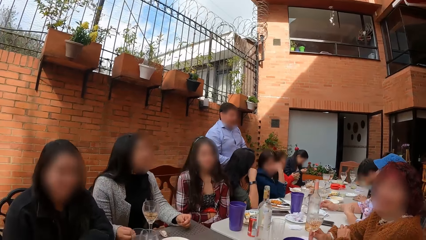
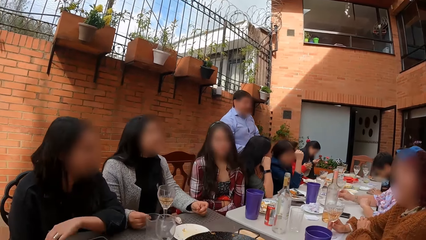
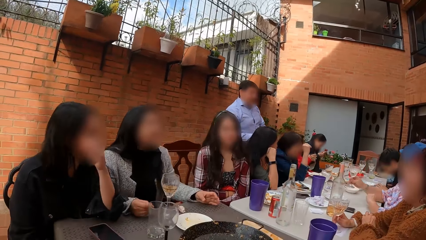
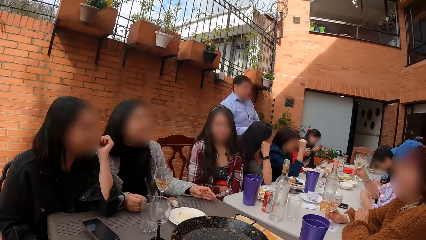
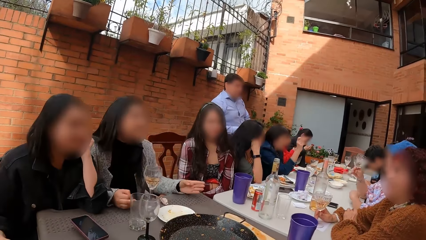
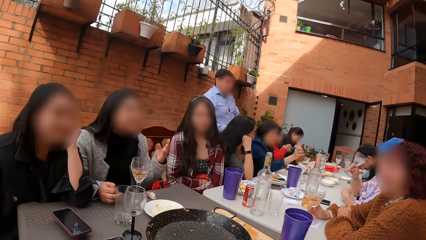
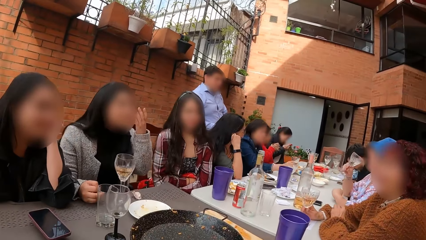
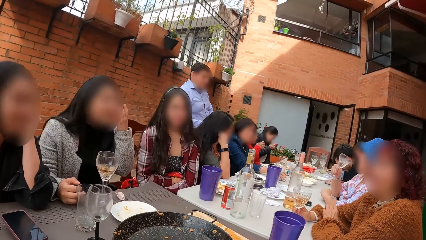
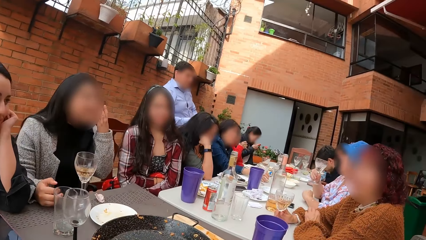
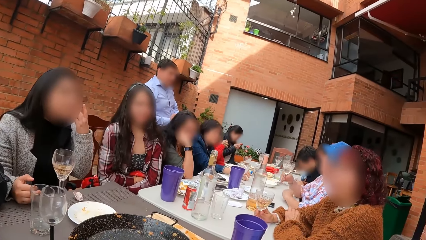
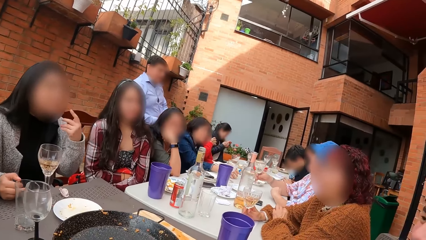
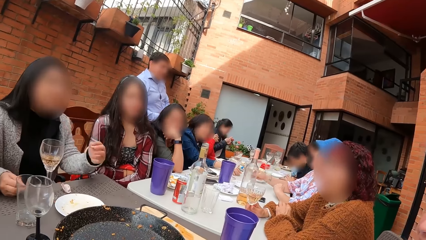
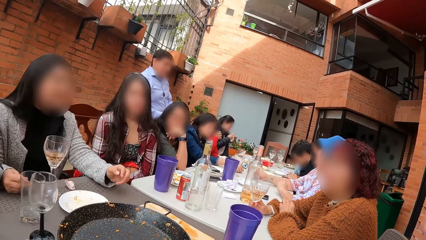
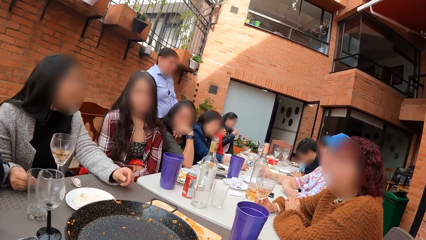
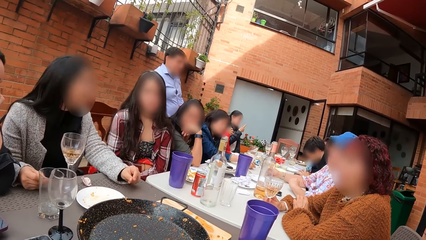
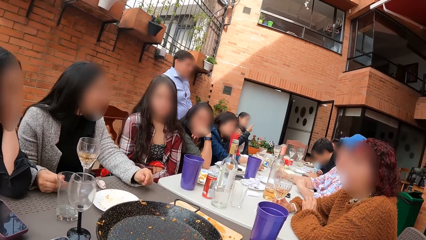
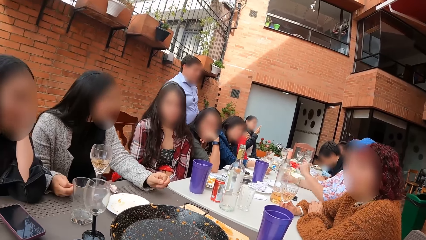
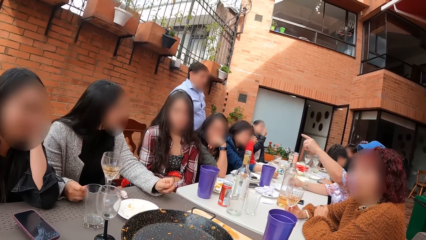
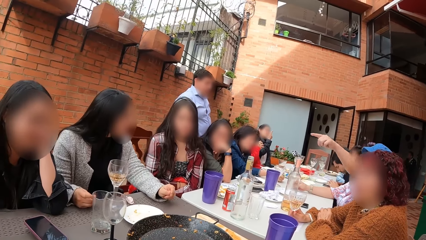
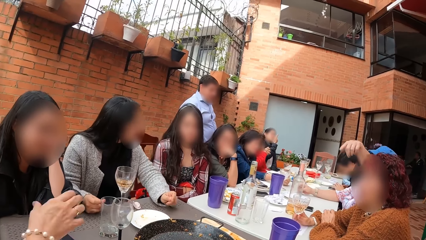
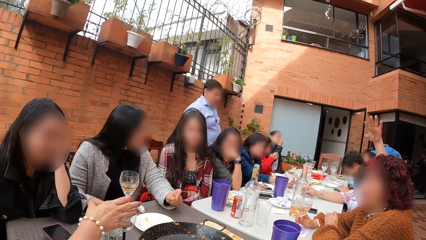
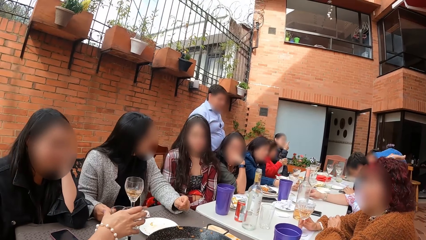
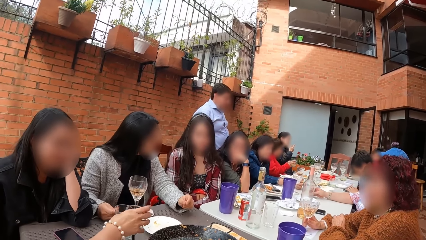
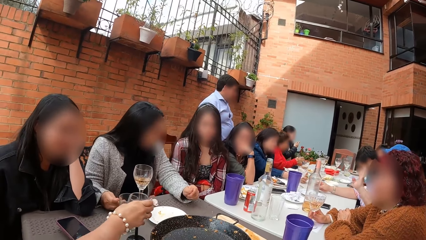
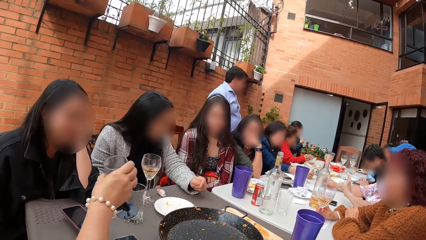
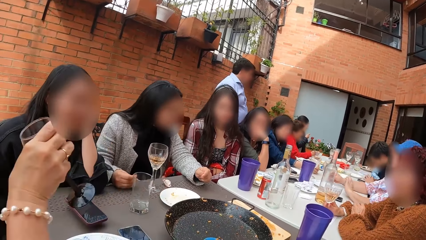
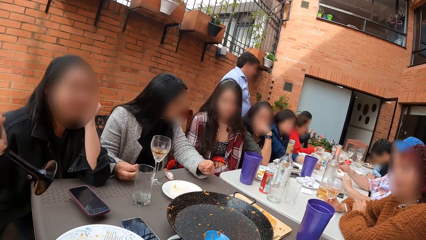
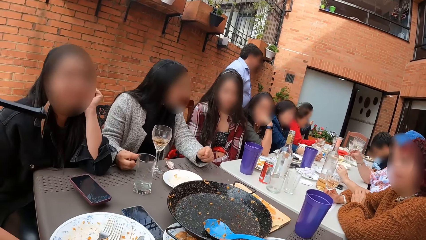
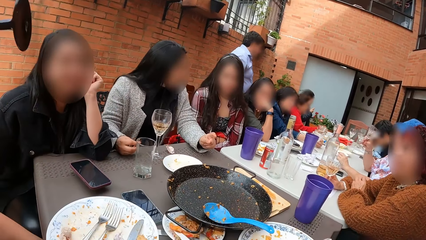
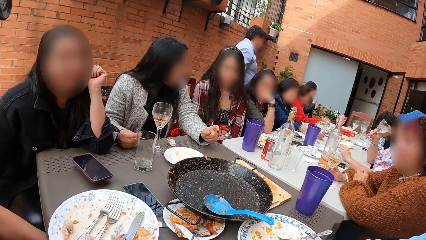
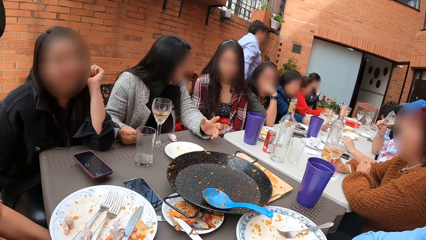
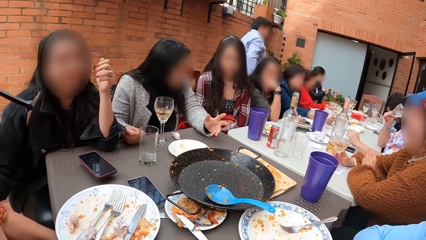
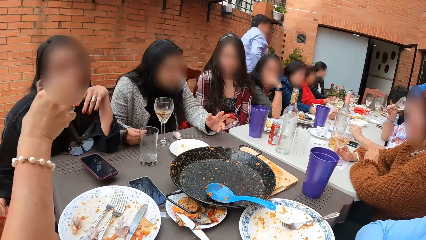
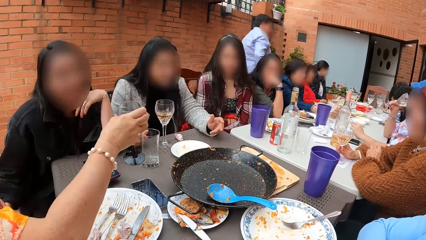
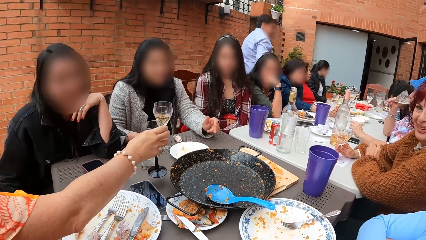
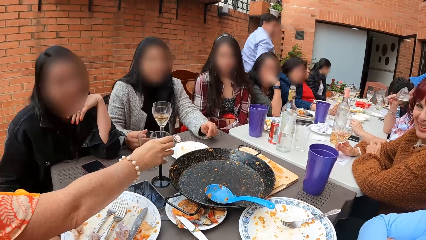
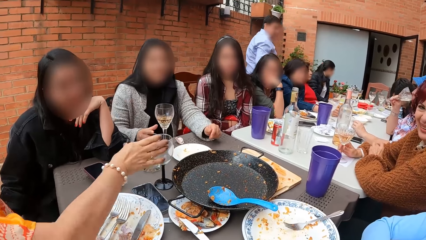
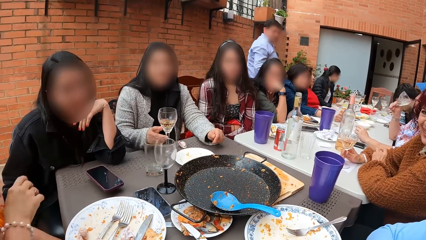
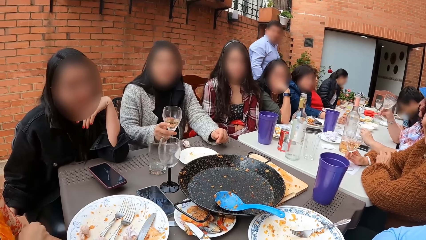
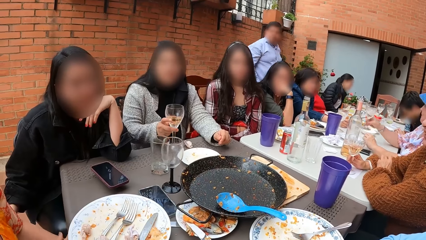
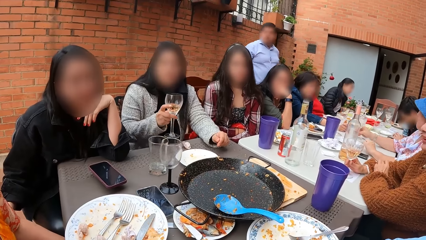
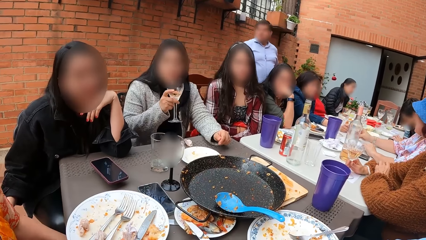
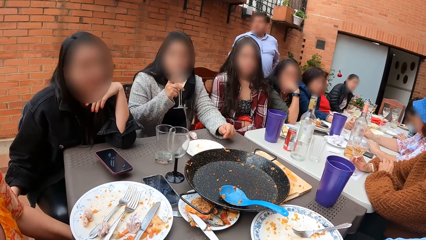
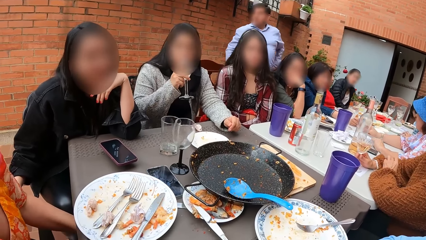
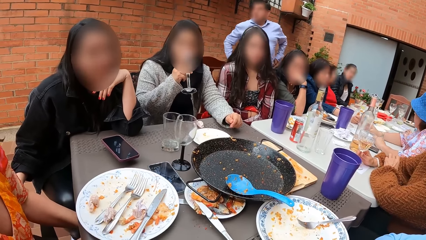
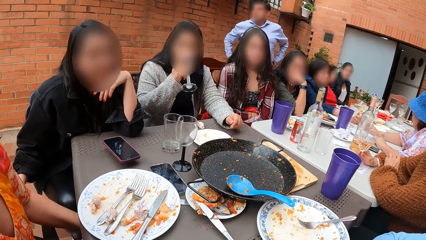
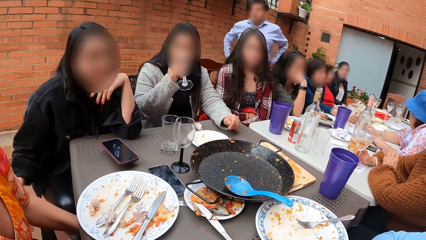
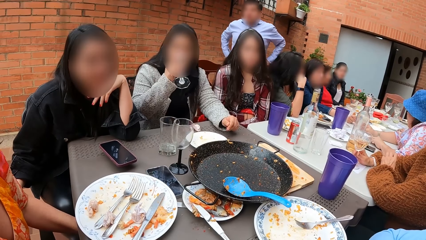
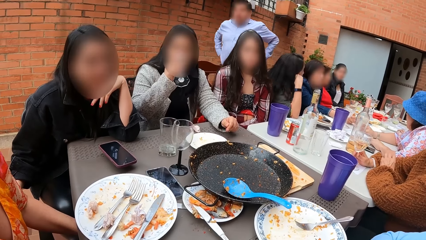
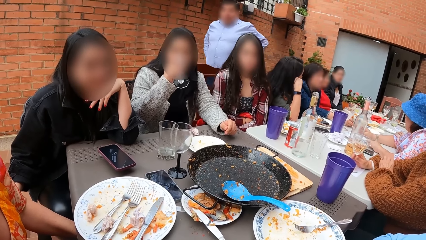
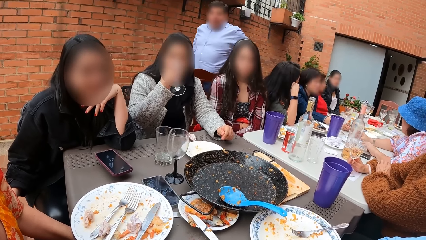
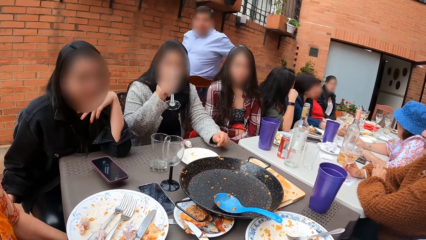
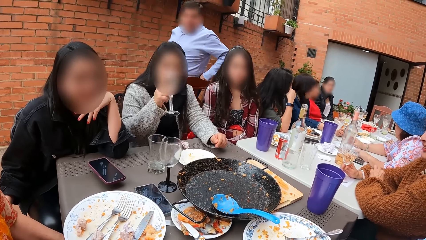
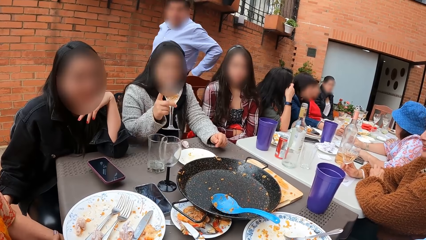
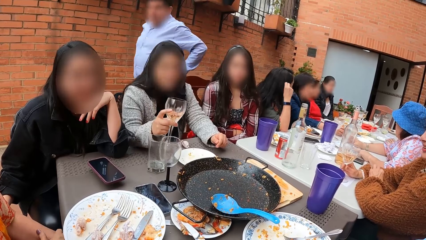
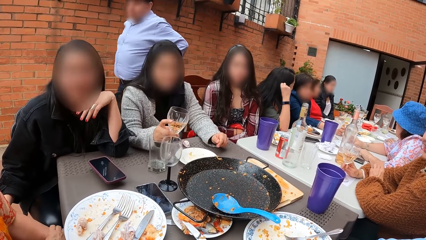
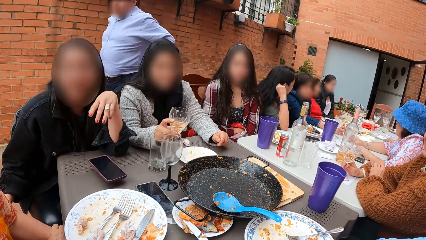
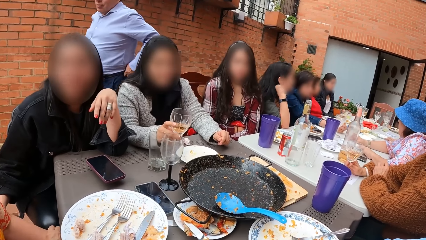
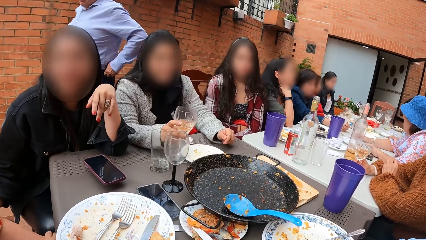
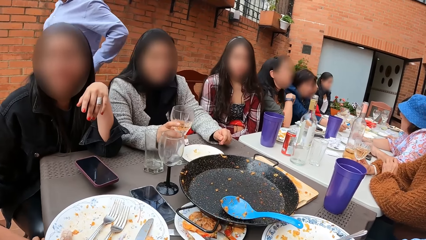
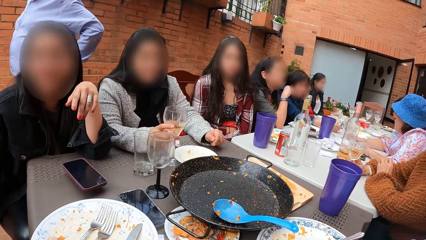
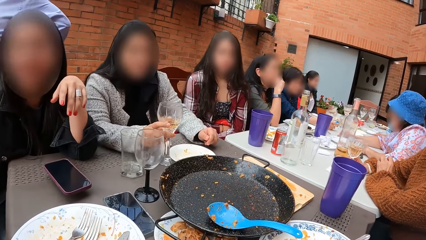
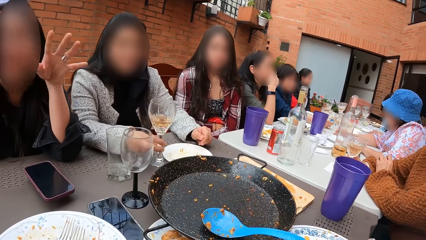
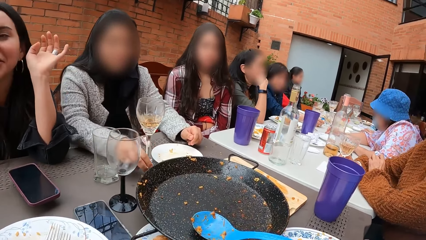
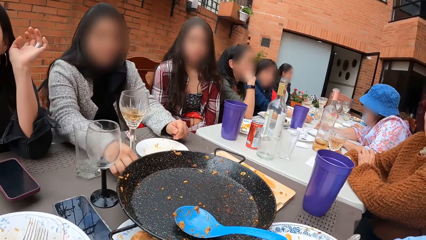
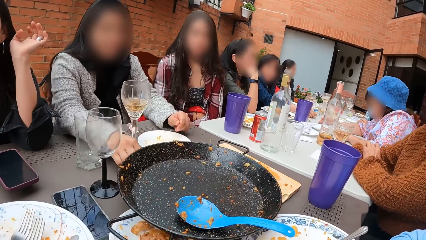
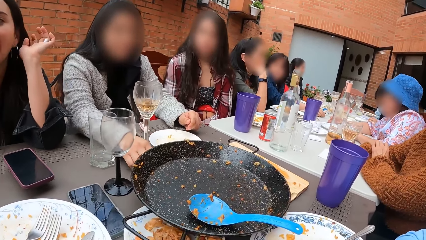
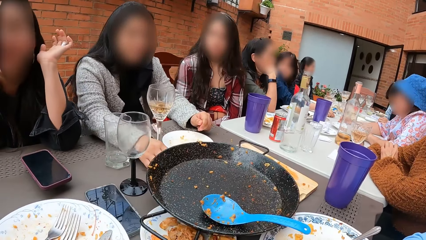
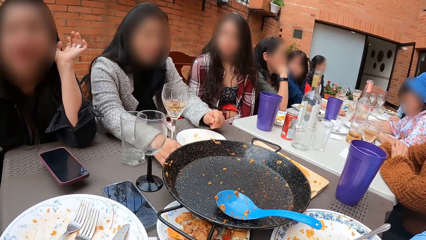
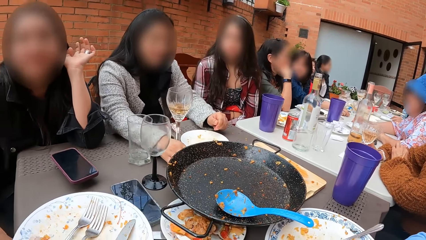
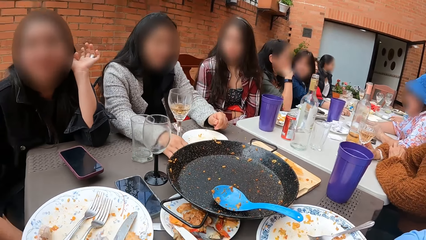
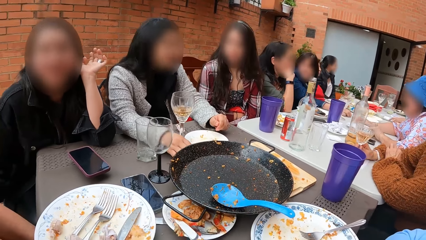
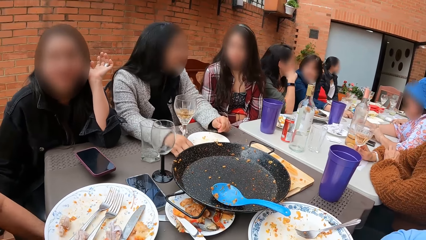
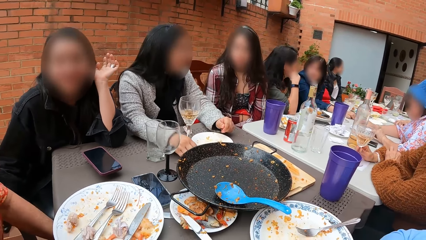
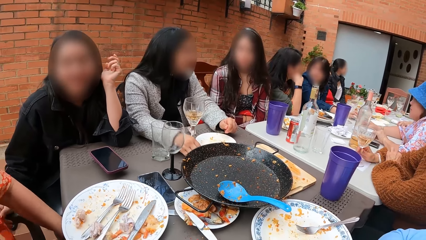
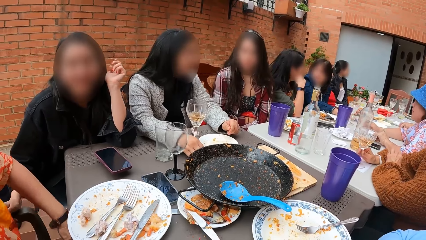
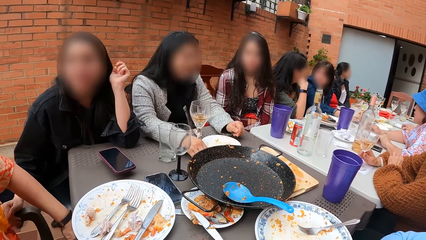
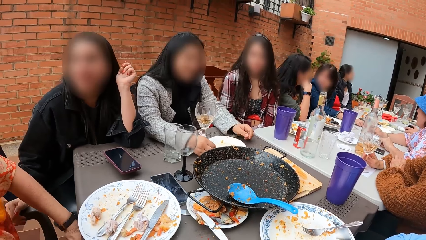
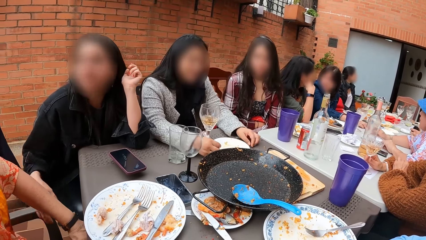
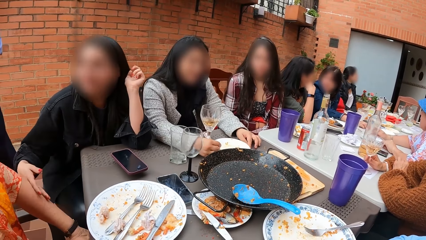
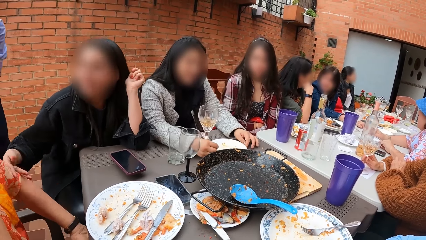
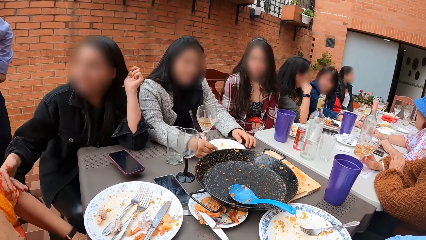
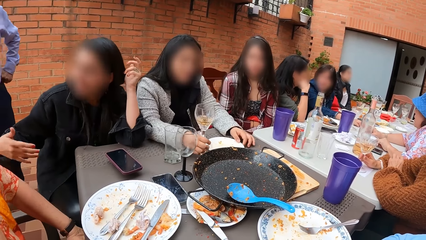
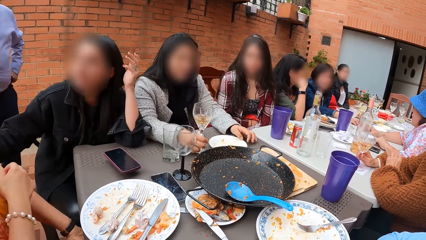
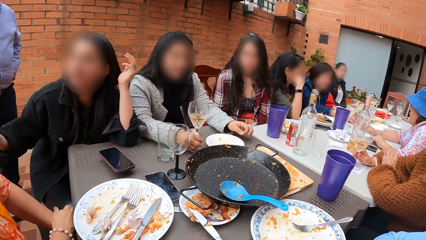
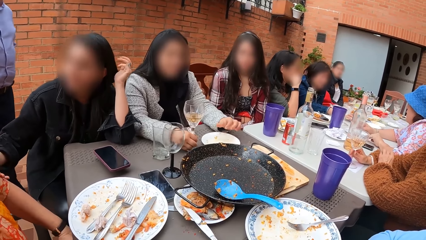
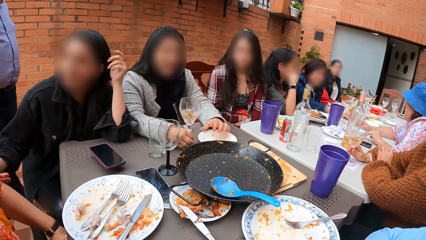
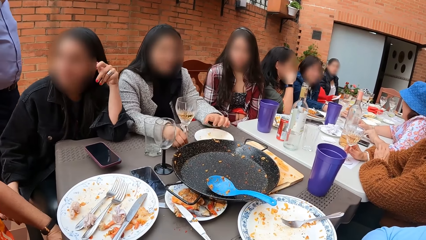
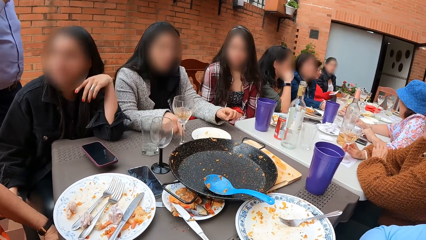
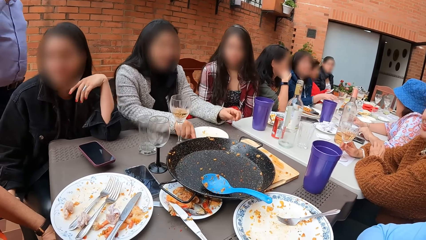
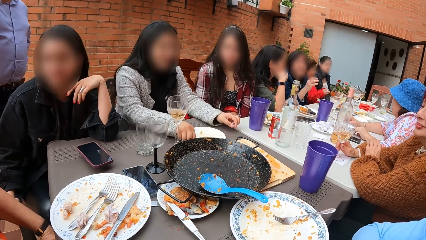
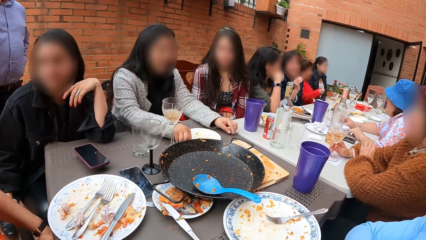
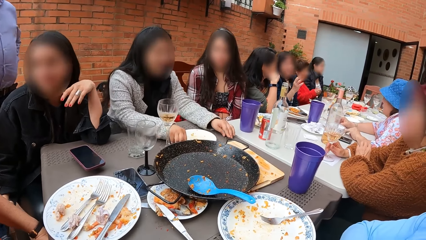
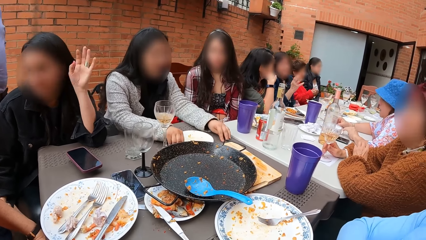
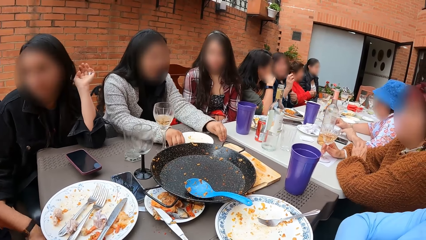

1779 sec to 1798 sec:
A woman places her left hand on her face. Another woman touches her face with her left hand. A third woman holds the glass cup in her right hand on the table. A fourth woman drinks from the glass cup in her right hand. A fifth woman takes the glass cup from the table with her right hand. The fourth woman places the glass cup in her right hand on the table. The fifth woman drinks from the glass cup in her right hand. The third woman takes the glass cup from the table with her right hand and drinks from the glass cup in her right hand. The fifth woman places the glass cup in her right hand on the table. The second woman takes the glass cup from the table with her right hand. The third woman places the glass cup in her right hand on the table. The second woman drinks from the glass cup in her right hand. The third woman holds the glass cup on the table with her right hand. A sixth woman fiddles with her hair with her right hand. A man walks towards the fifth woman. The second woman places the glass cup in her right hand on the table and moves a plate on the table with the glass cup in her right hand. The sixth woman places her right hand on her face. The second woman picks some rice from the table with her right hand. A seventh woman takes a phone from the table with her left hand. The second woman puts the rice in her right hand on the plate on the table and moves the plate on the table with her left hand. The first woman places her hand on the fifth woman. The fourth woman fiddles with the tissue paper in her hands. The second woman picks some rice from the table with both hands.
